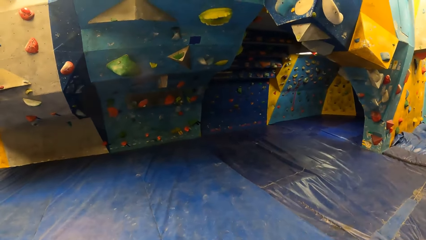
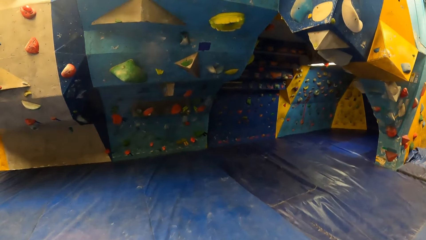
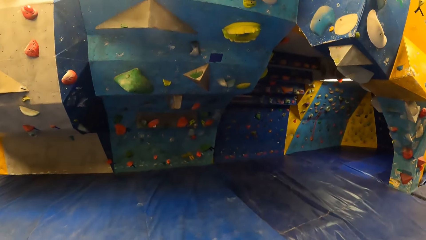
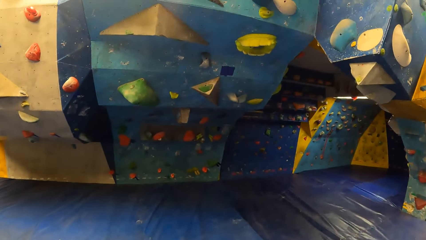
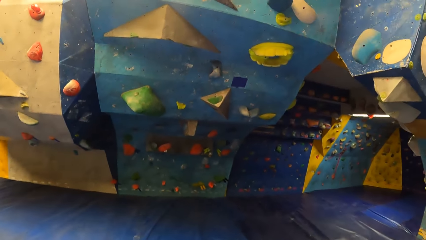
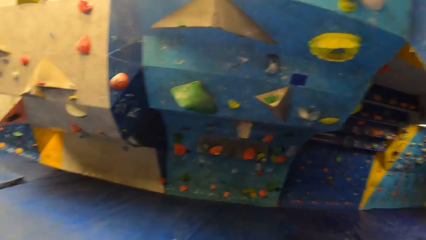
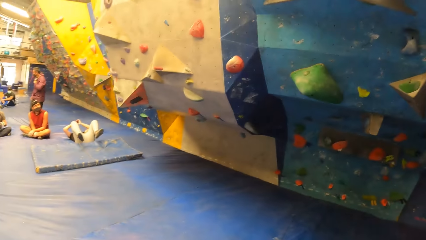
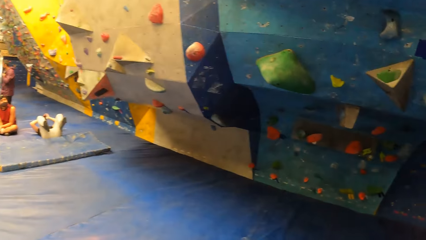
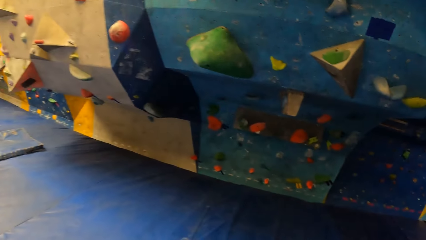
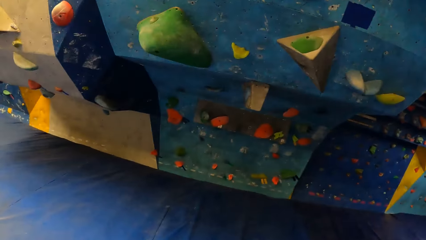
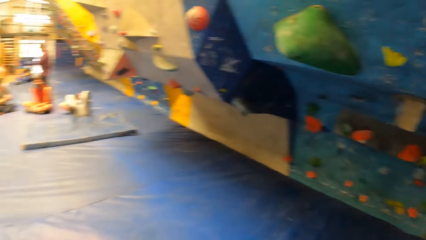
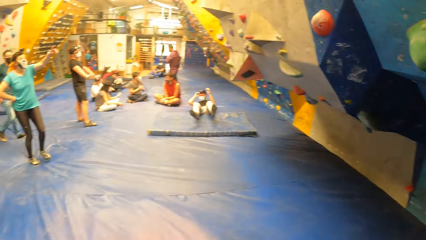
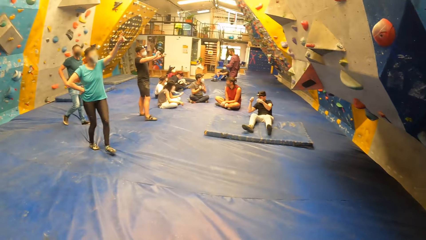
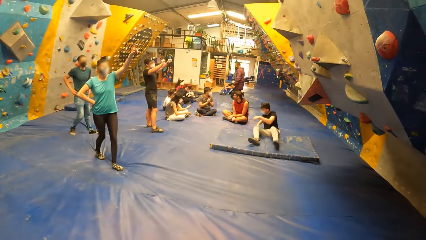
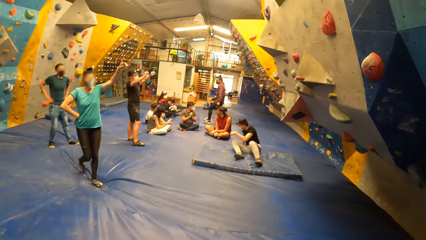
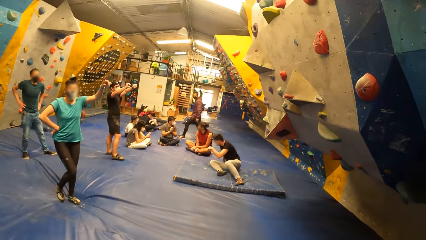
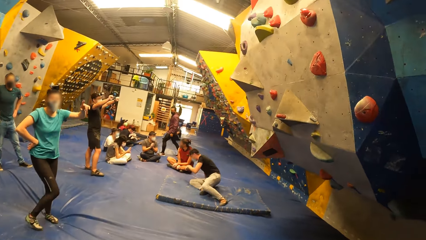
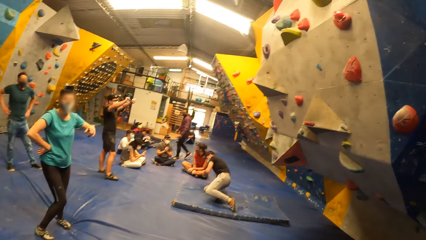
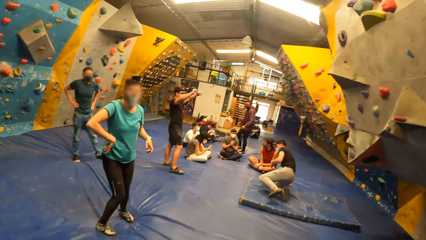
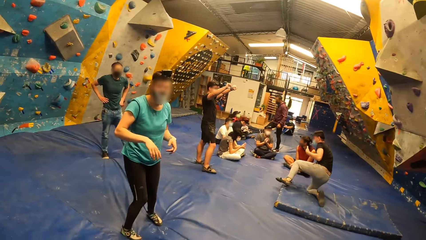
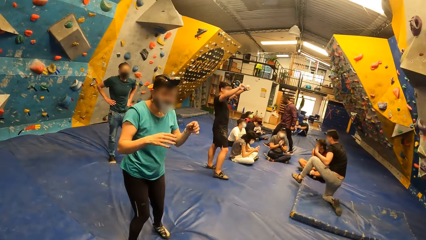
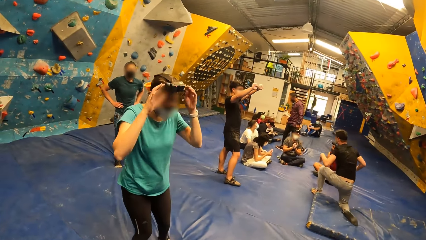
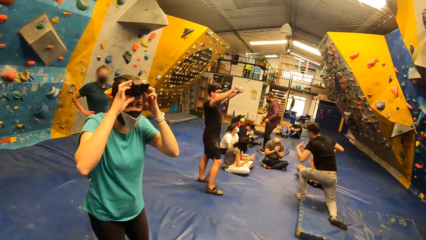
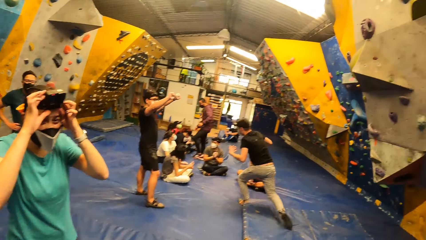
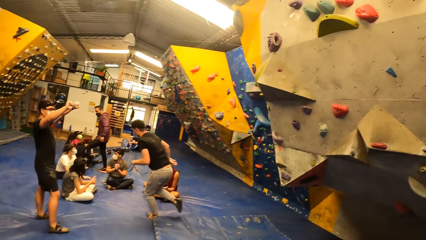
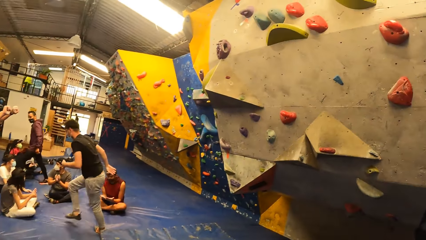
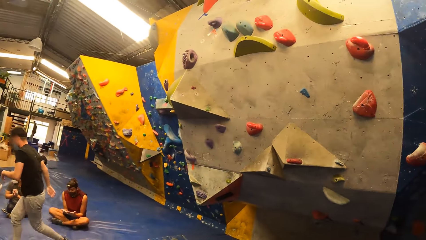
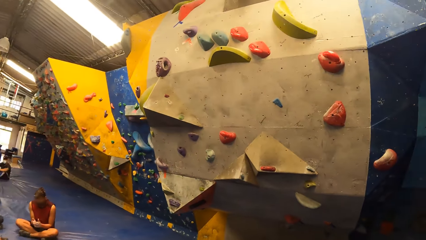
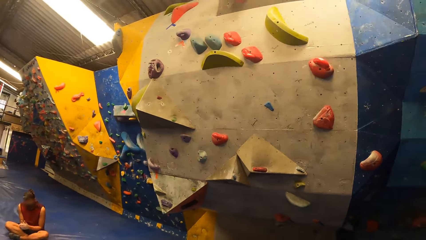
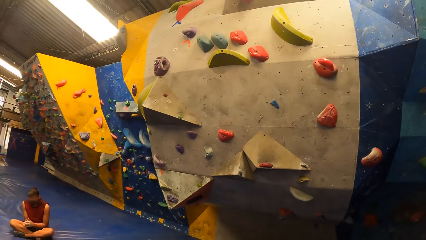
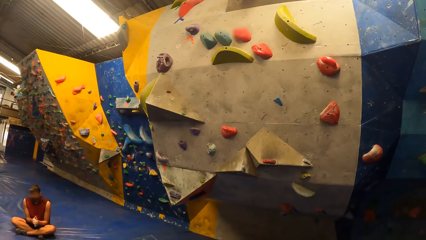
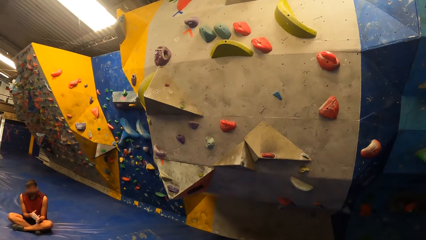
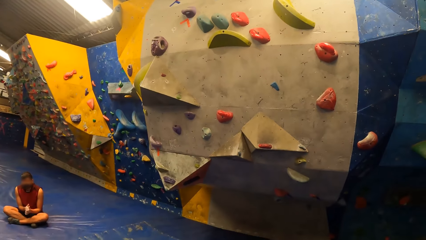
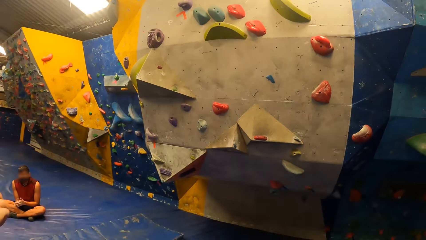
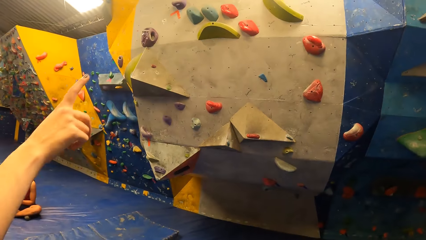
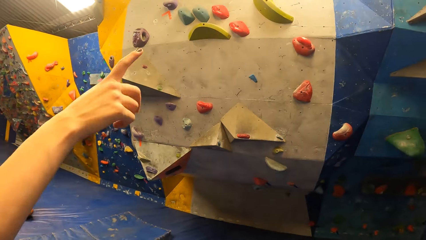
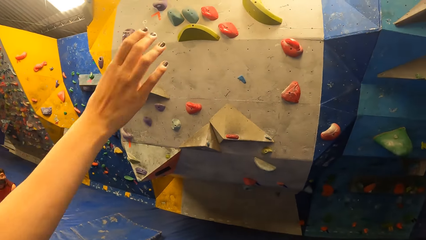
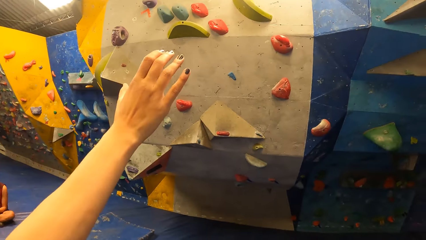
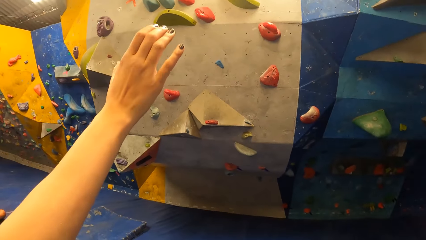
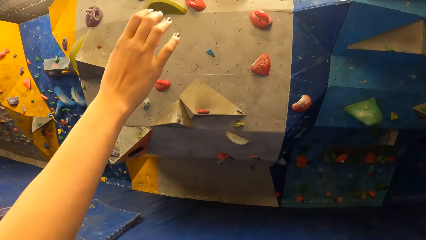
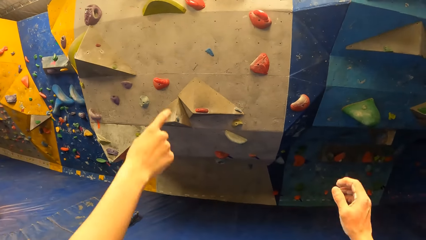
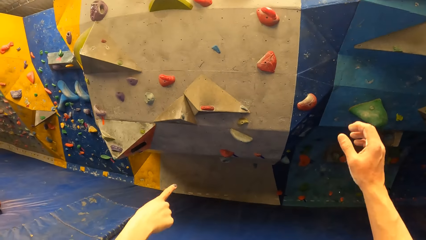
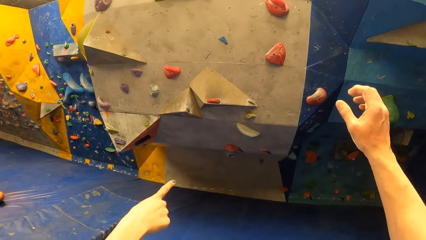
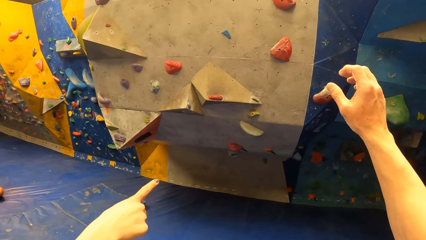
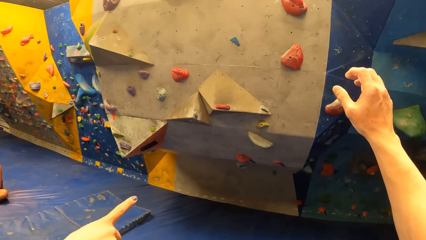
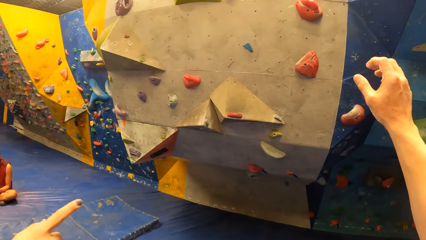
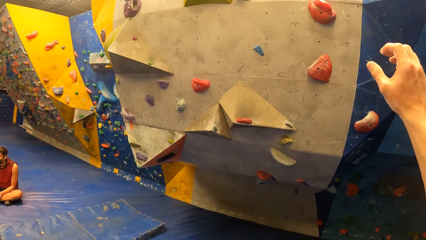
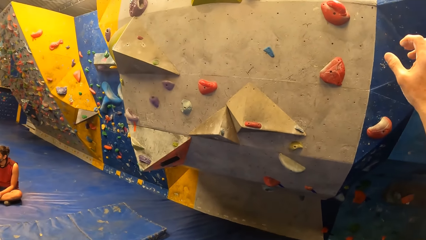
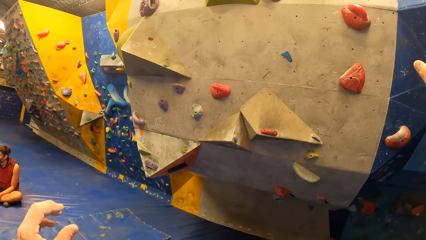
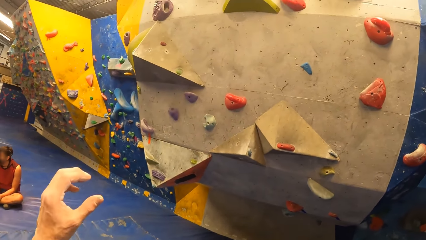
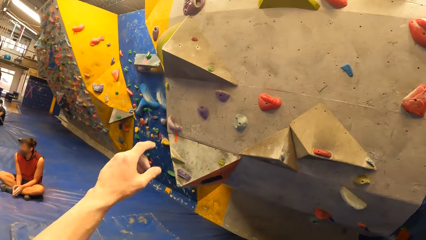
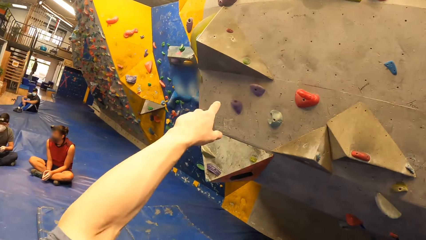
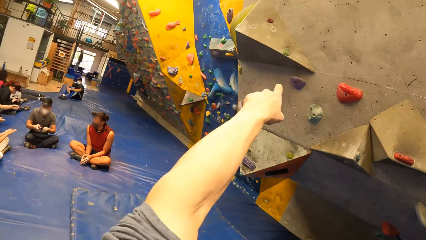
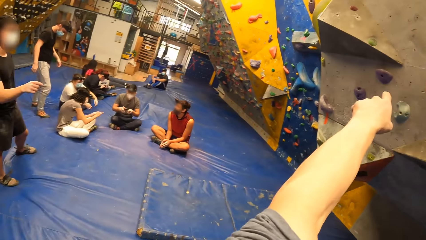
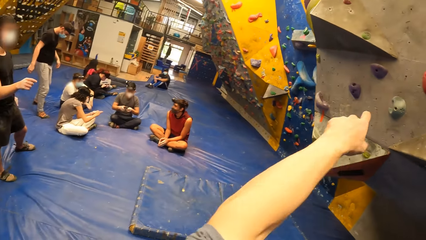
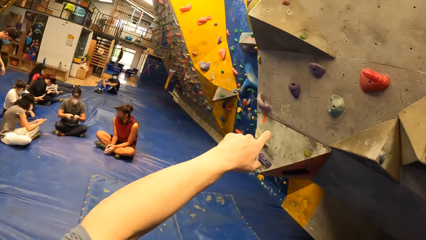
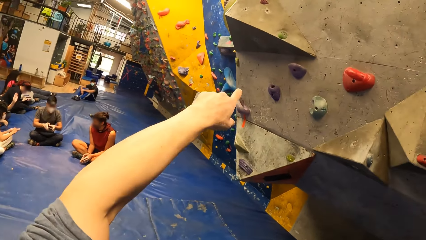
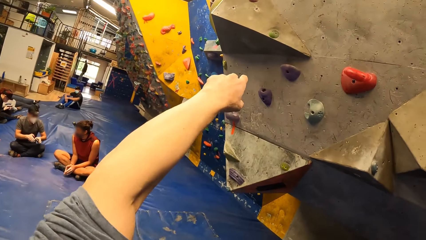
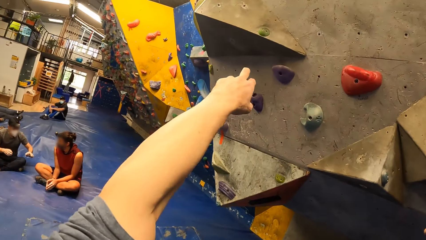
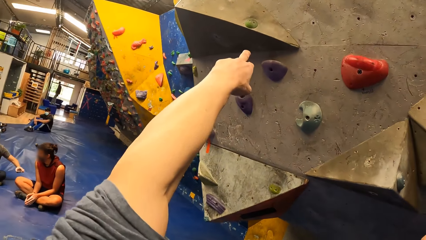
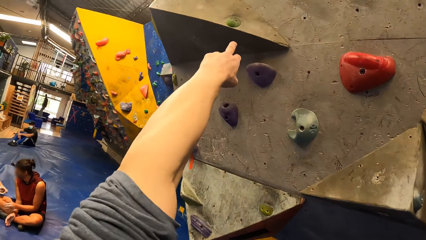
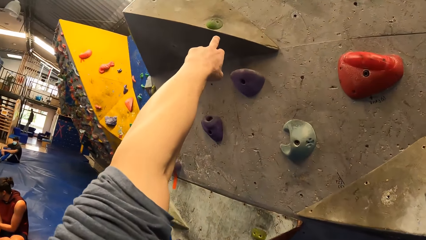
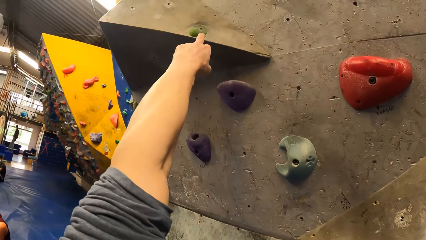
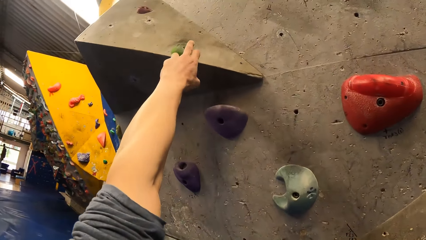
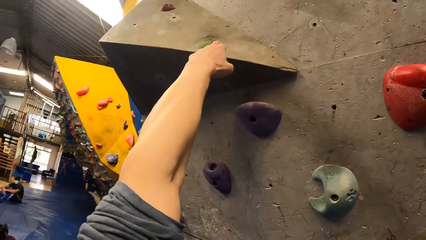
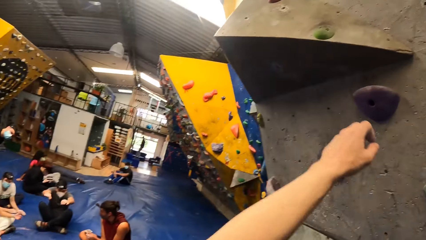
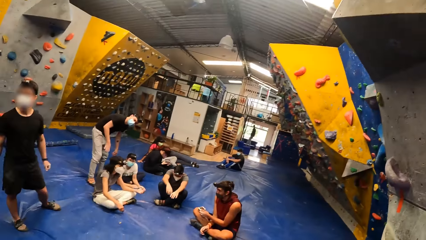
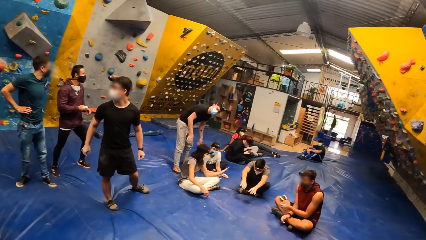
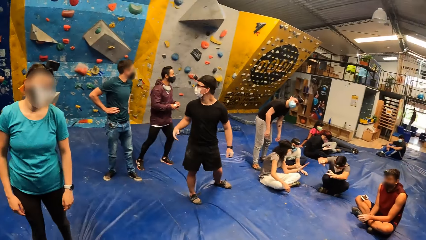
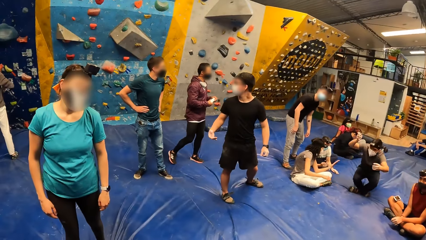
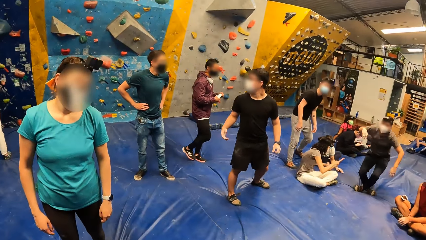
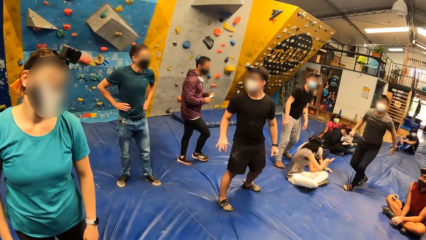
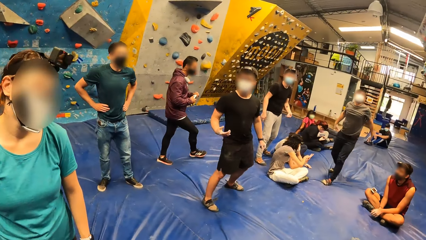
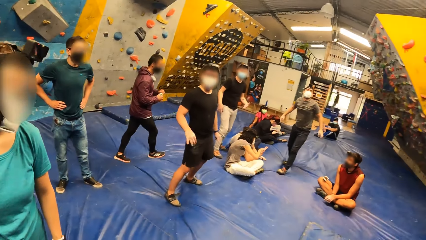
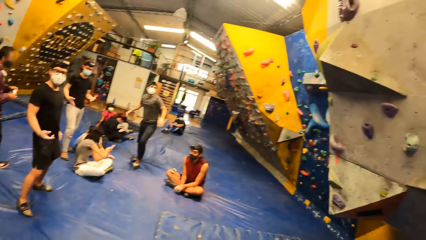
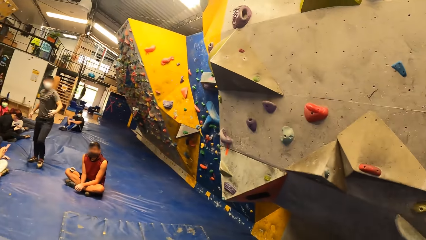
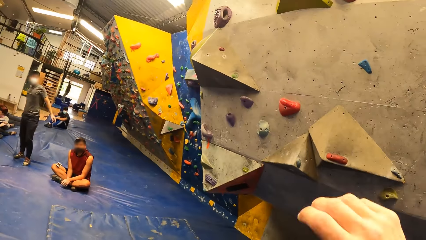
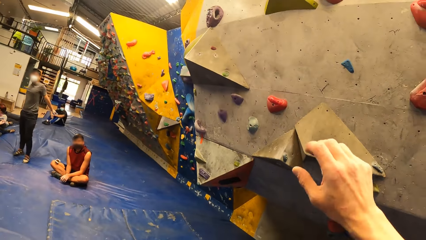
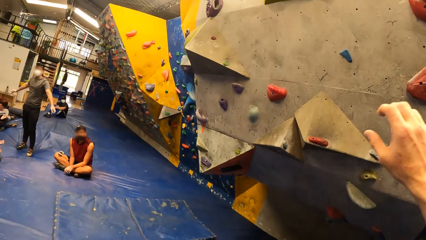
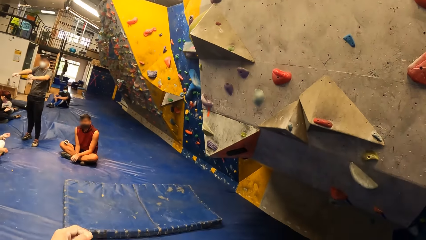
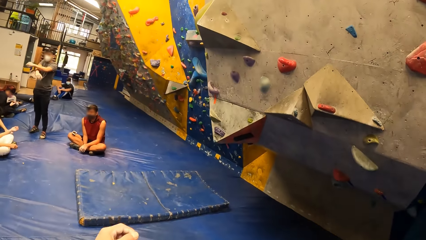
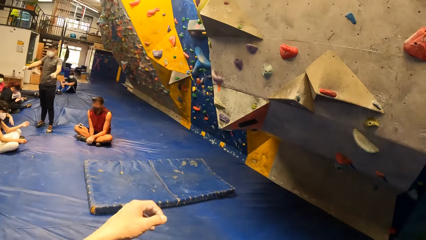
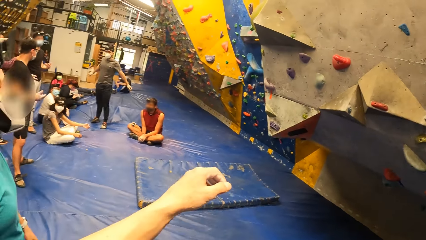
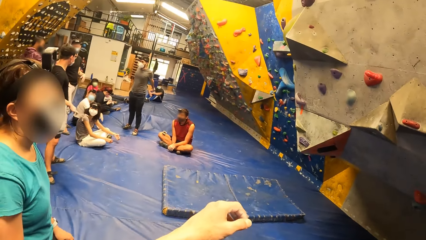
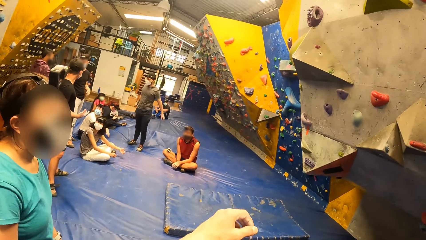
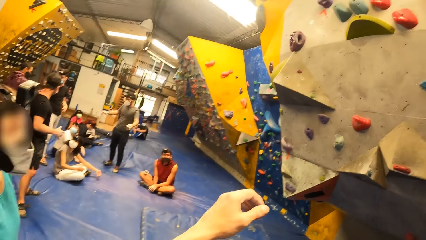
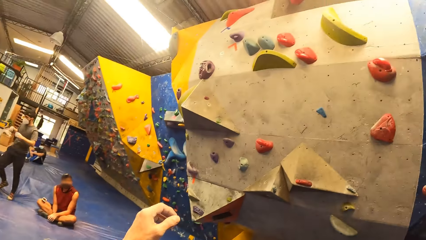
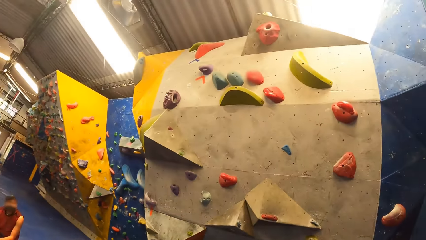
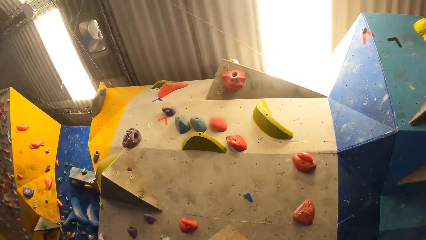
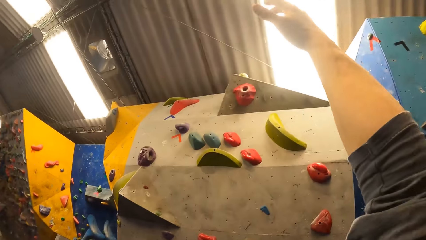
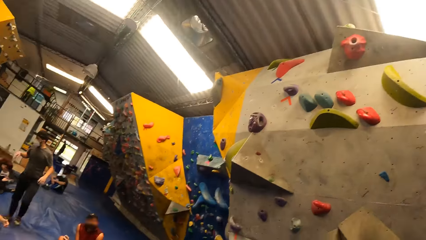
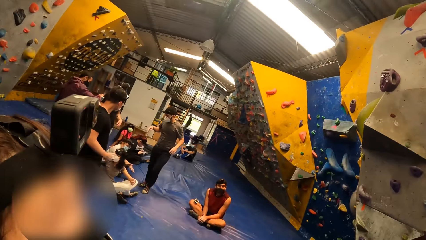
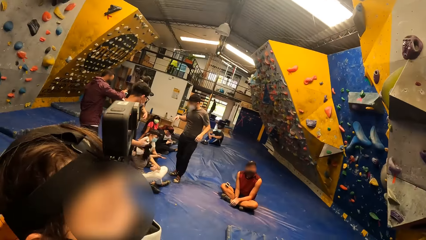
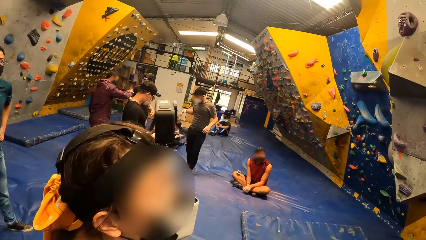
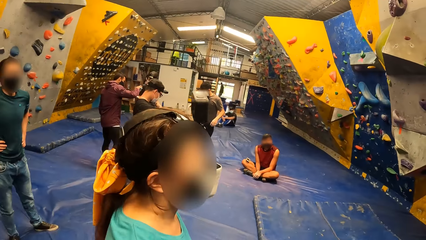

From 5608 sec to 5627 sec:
The woman points her left hand upwards. She adjusts the camera attached to her head with both hands. She points to a wall. The camera wearer raises his right hand. He raises his left hand. He points to the wall with his left hand. He touches a rock hold with his left finger. He raises his right hand. He moves his left hand. He raises his right hand.
